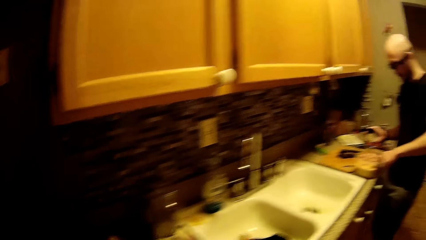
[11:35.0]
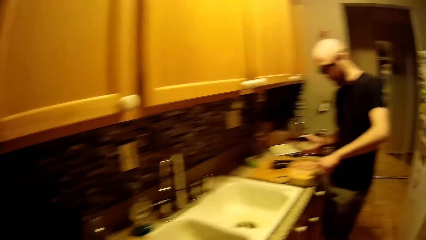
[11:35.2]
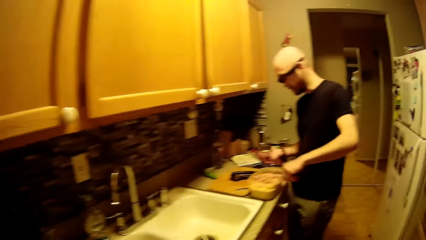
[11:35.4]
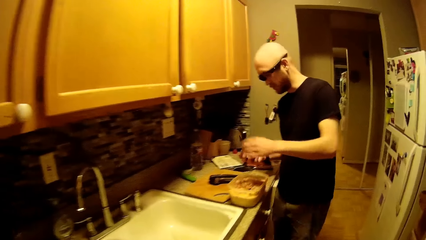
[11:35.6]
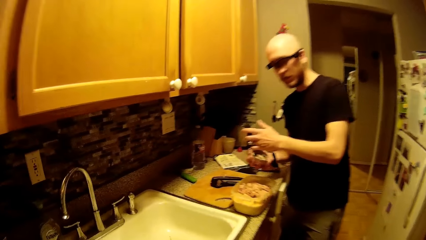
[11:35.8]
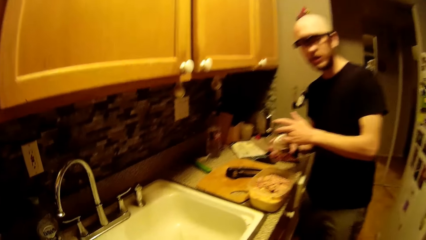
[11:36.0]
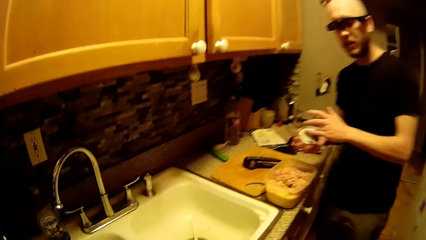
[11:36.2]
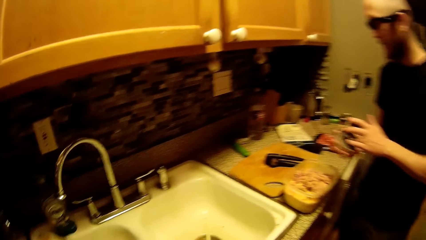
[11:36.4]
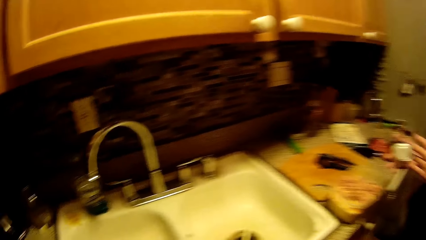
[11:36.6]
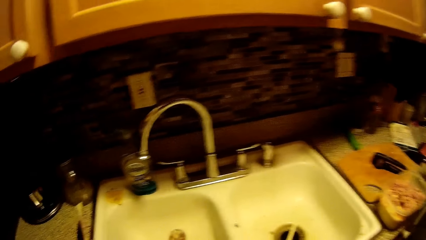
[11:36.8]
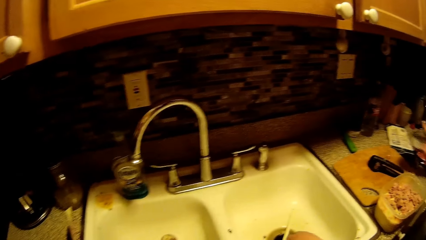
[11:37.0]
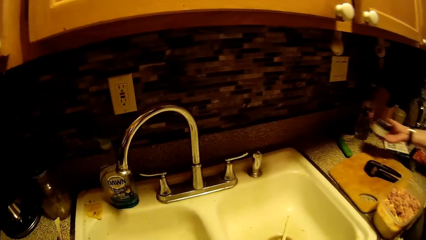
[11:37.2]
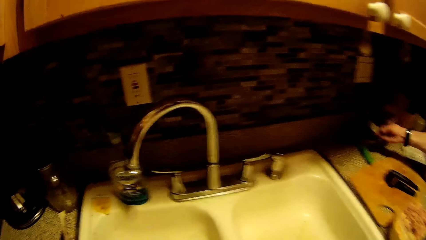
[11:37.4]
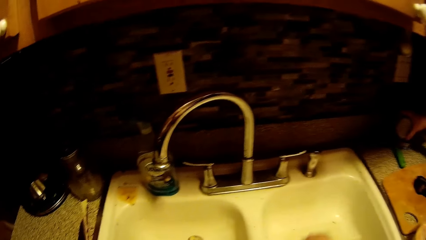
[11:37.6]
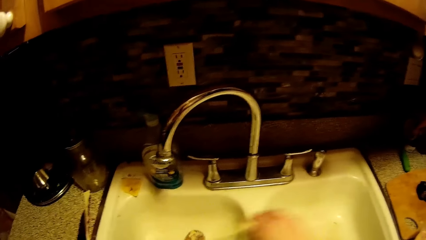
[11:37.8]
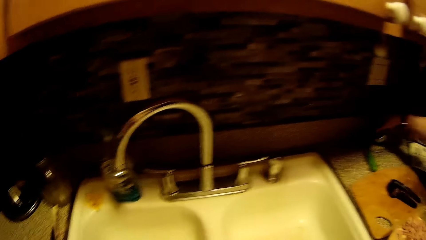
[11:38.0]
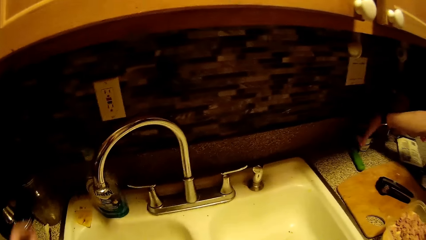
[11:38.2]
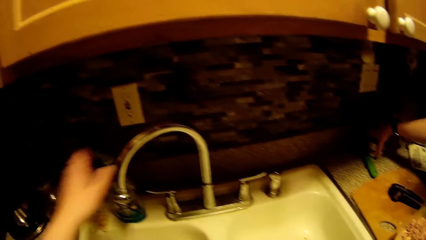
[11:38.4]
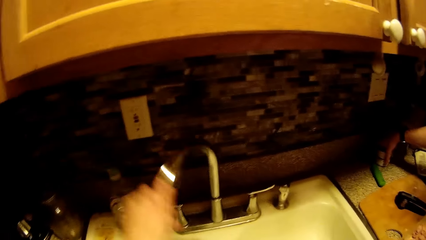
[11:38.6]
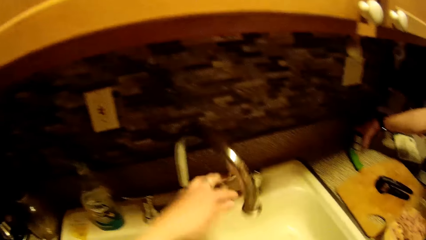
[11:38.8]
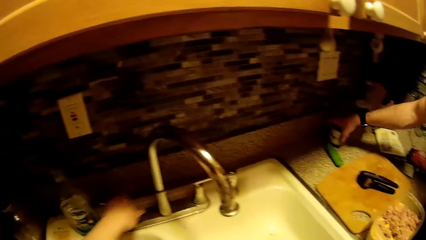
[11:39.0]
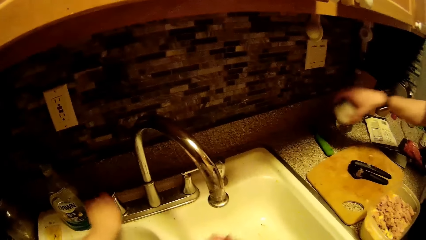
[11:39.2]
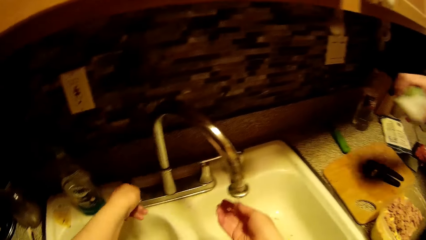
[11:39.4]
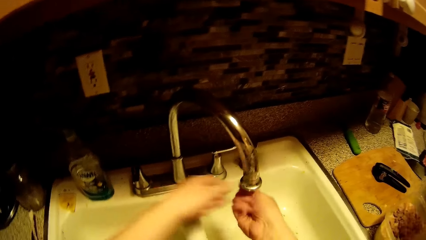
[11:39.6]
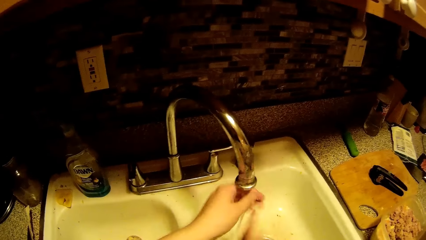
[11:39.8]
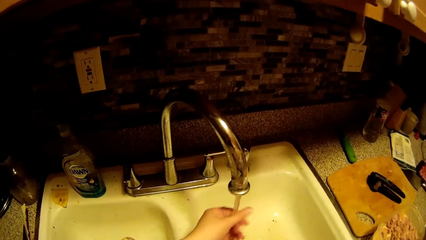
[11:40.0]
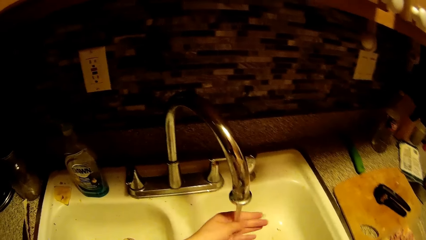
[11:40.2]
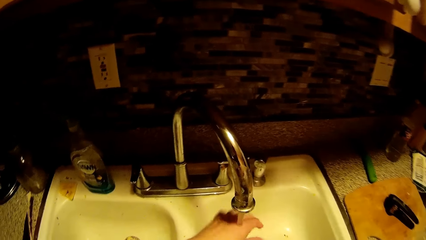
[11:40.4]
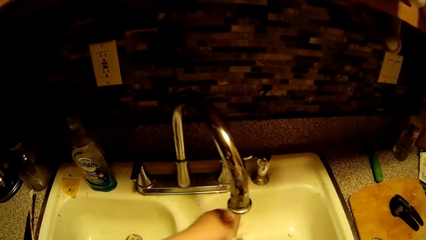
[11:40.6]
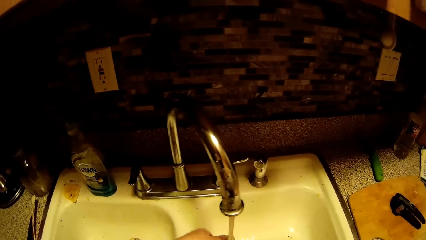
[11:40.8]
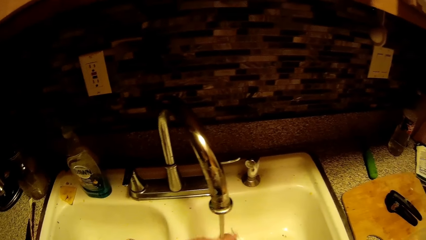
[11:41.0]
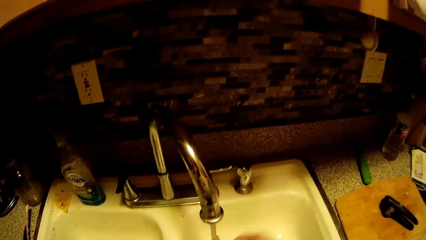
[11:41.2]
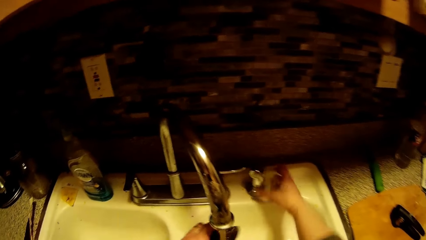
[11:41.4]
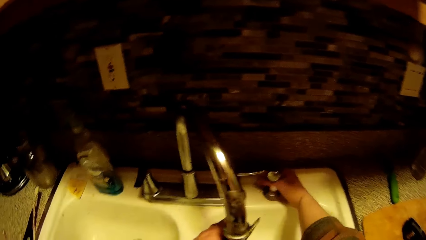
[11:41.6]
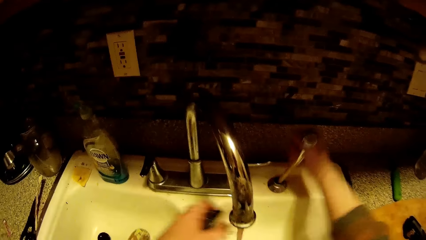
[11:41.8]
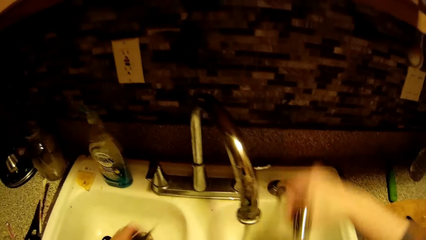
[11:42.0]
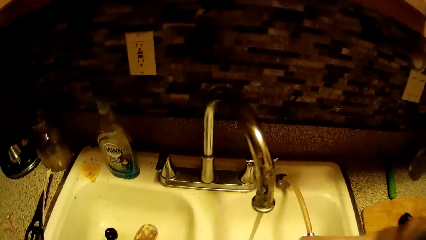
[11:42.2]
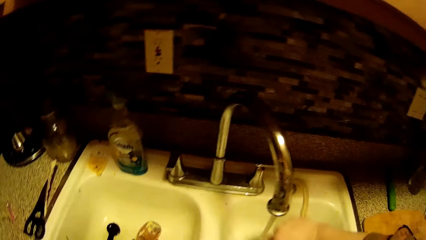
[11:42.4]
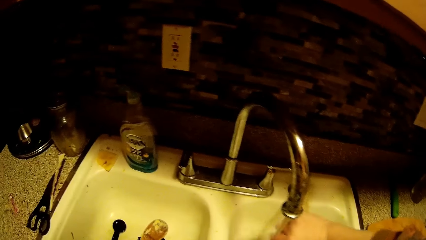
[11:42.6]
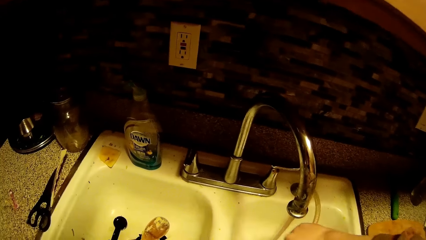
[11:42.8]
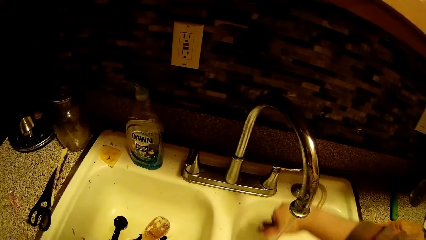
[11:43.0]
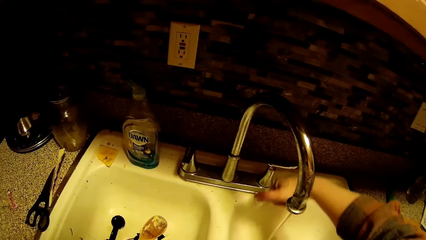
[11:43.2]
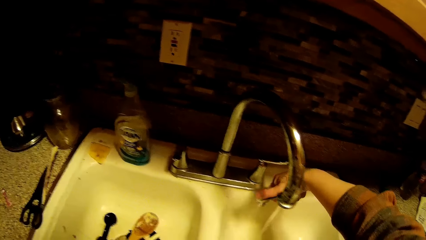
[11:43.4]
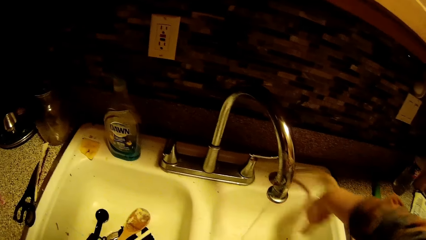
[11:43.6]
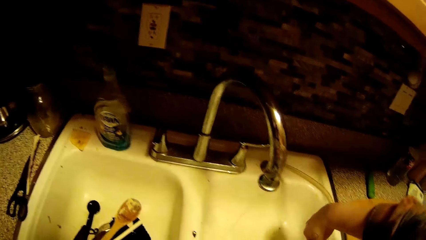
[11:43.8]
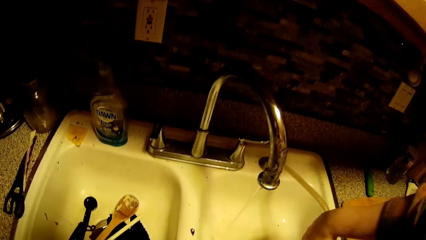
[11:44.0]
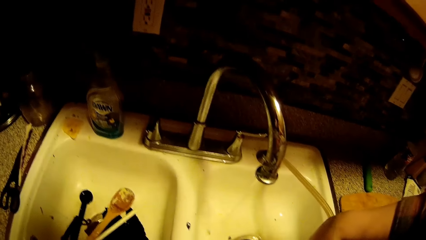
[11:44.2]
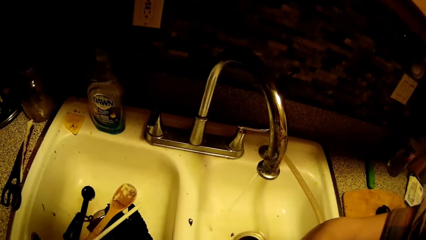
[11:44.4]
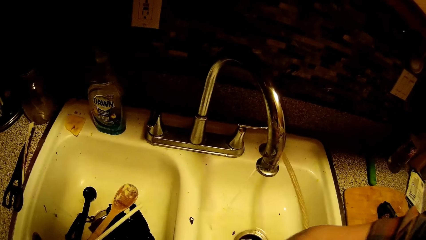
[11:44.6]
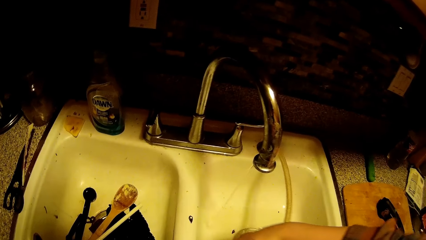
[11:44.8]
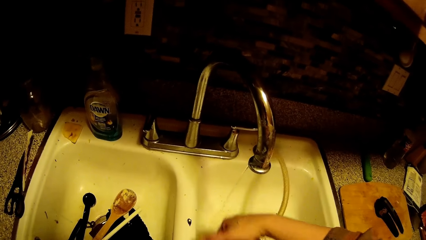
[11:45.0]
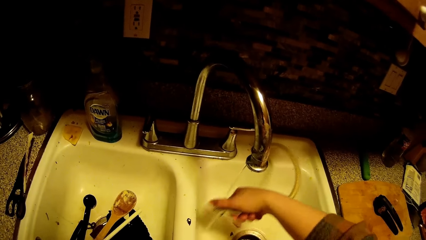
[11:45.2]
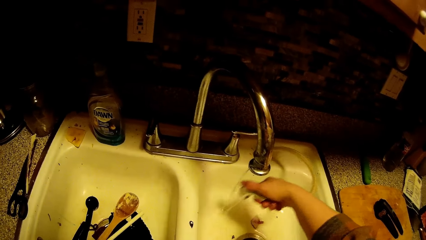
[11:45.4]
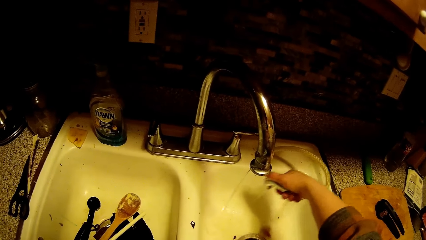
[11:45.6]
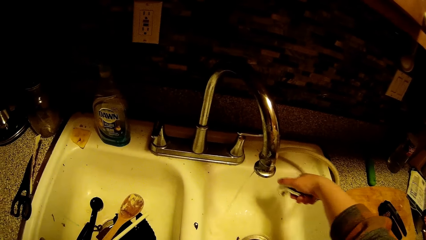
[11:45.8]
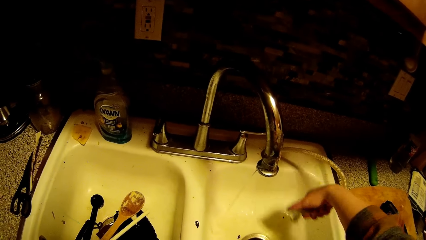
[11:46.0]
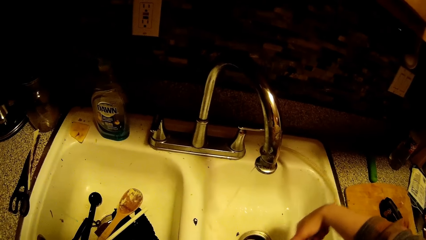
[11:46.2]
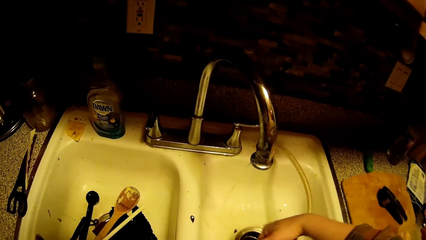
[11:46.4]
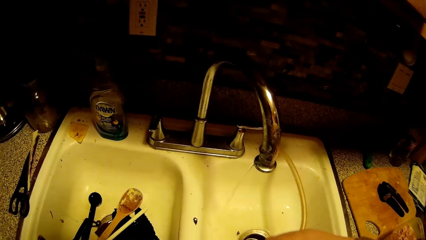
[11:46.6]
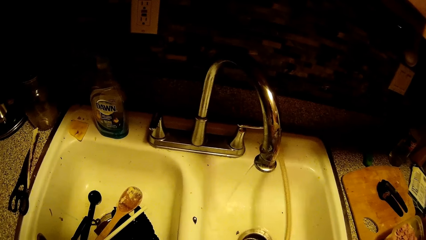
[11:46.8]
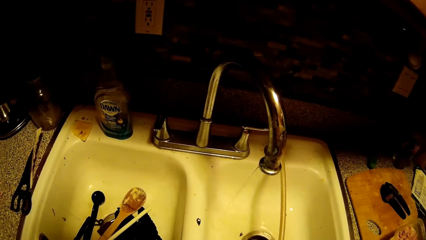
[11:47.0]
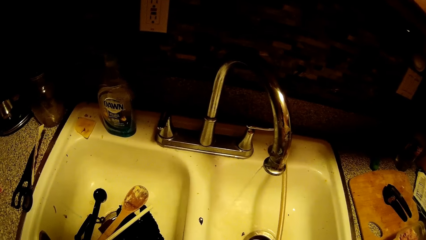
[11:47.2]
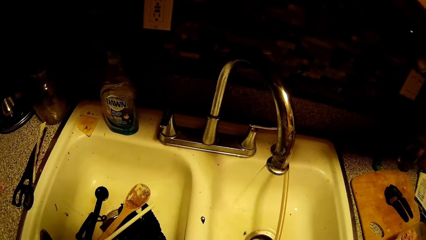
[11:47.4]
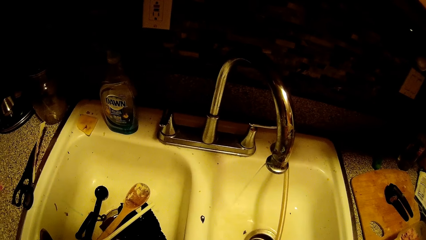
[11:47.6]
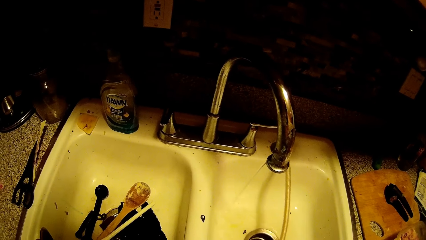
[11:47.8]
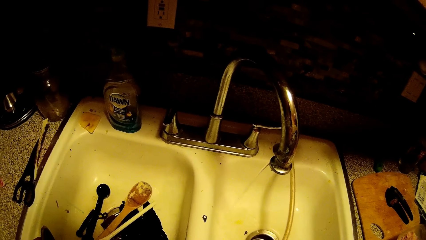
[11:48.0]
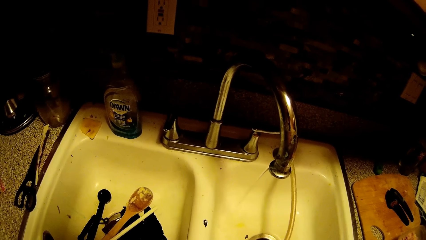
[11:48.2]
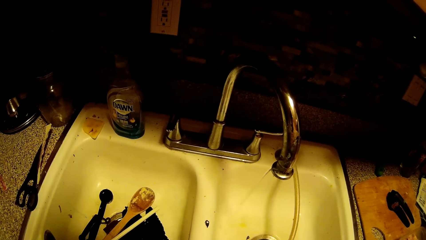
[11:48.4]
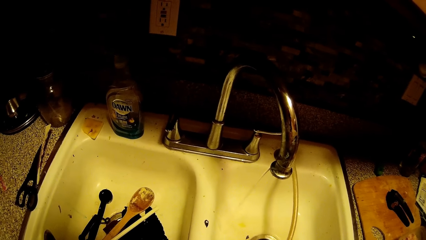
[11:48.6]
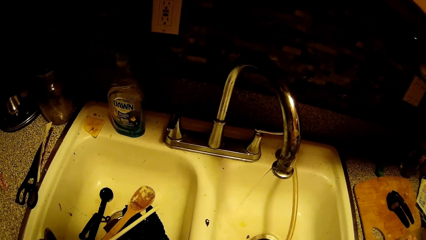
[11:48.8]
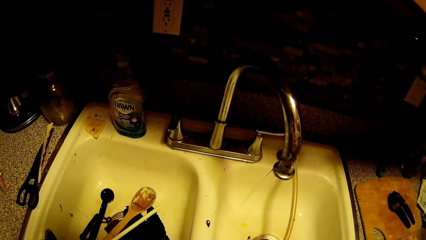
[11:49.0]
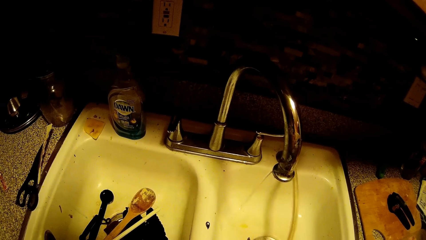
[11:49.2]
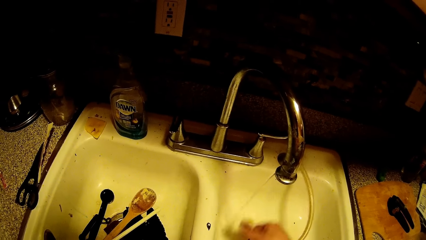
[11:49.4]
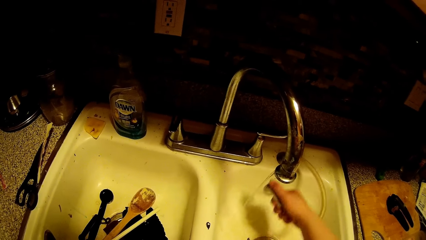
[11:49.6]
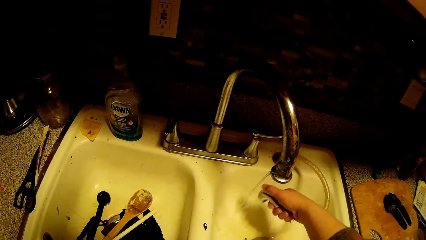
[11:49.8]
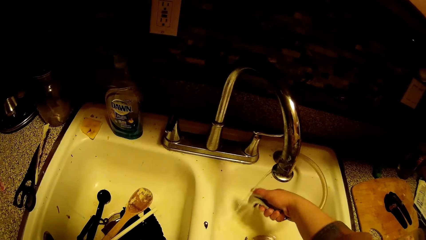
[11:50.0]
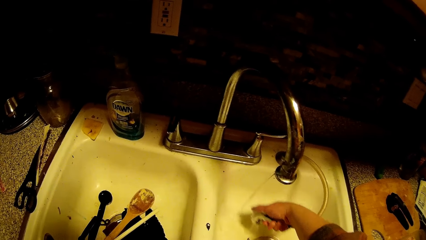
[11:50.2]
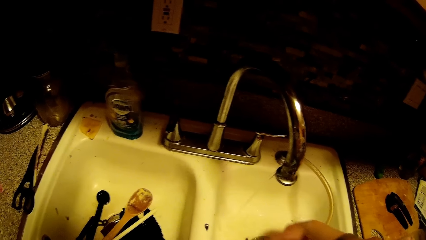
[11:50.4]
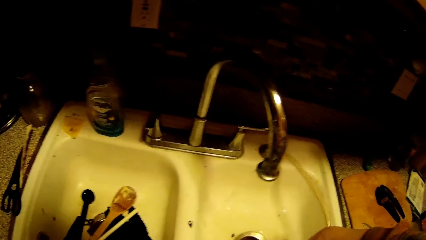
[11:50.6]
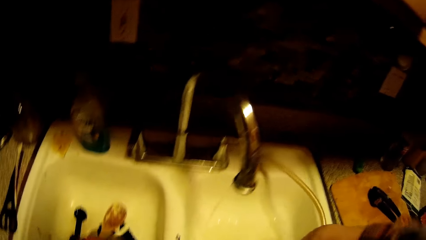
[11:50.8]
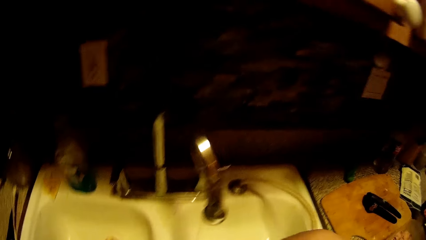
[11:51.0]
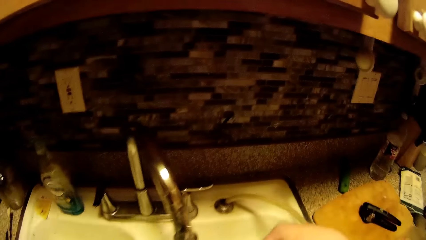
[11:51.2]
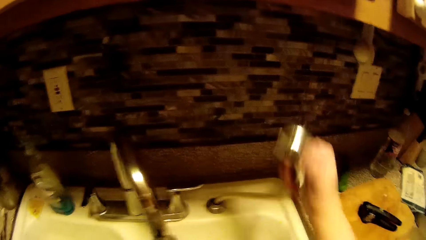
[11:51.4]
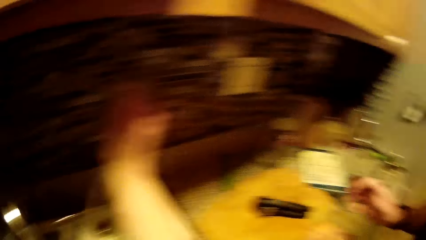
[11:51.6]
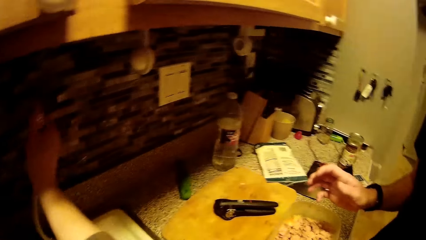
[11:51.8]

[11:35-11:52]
The man puts tuna into the plastic container with his left hand. He closes the empty can with his left hand. He places the empty can on top of the empty tuna can on the counter with his right hand. The camera wearer carries a spoon from the sink with her right hand. She puts the spoon inside the sink with her right hand. She turns the tap to the right with her left hand. The man picks up the empty cans from the counter with his right hand. The camera wearer turns on the tap with her left hand. She rinses both hands inside the sink. She rinses the spoon inside the sink with both hands. She picks up a sprayer from the sink with her right hand. She rinses the sink with the sprayer in her right hand.
